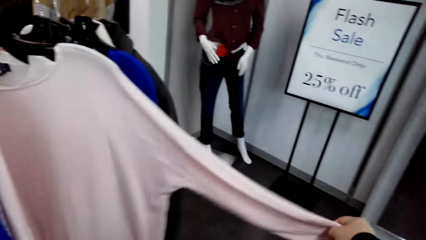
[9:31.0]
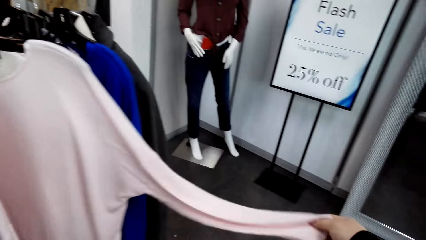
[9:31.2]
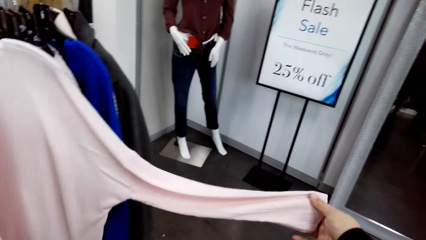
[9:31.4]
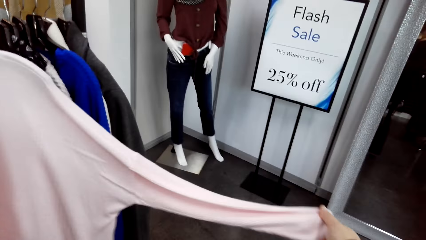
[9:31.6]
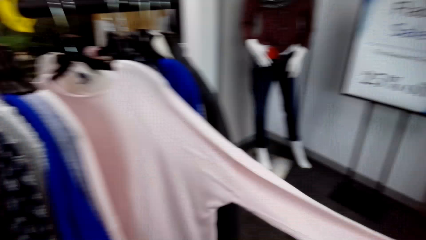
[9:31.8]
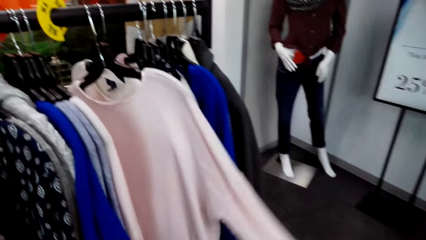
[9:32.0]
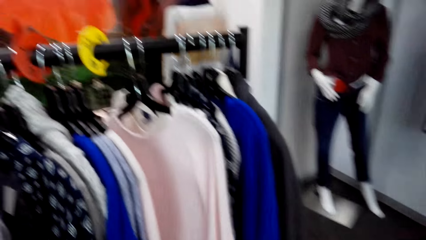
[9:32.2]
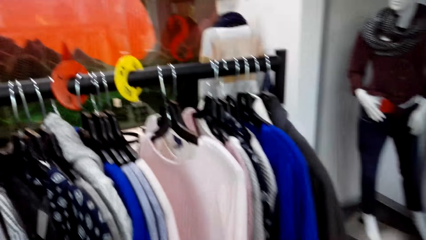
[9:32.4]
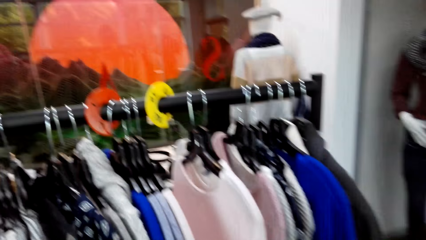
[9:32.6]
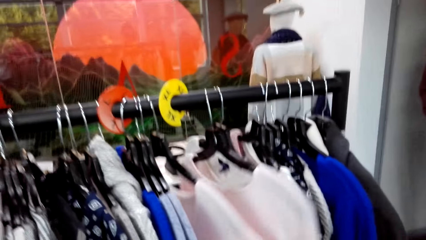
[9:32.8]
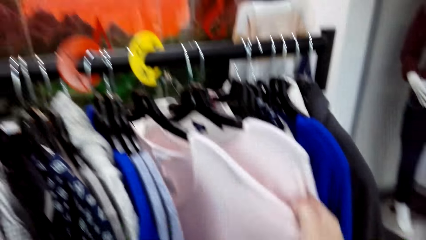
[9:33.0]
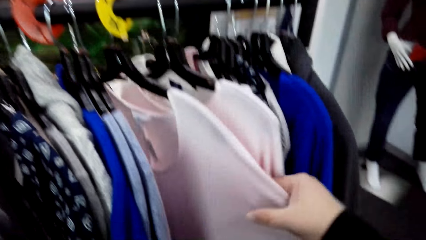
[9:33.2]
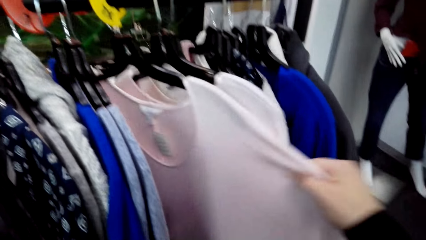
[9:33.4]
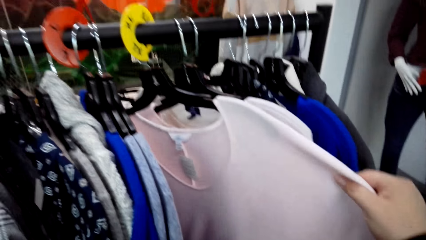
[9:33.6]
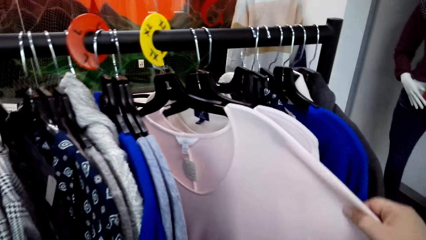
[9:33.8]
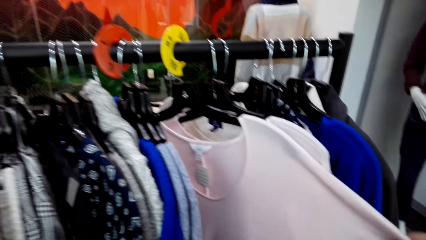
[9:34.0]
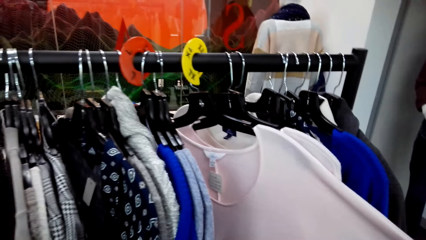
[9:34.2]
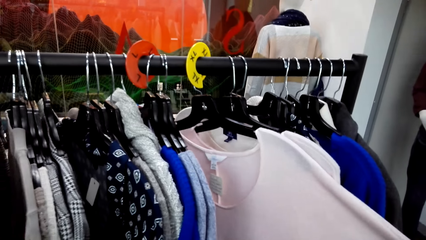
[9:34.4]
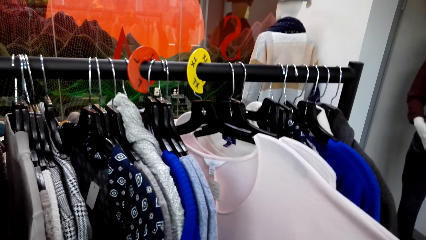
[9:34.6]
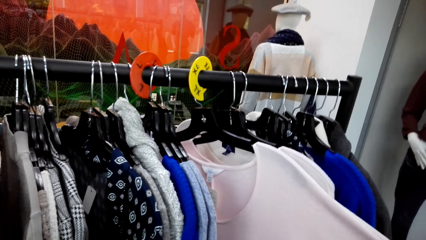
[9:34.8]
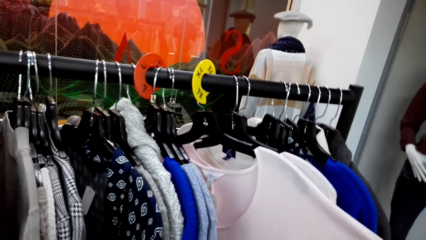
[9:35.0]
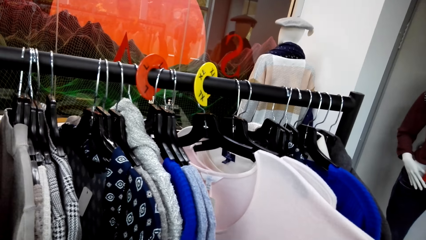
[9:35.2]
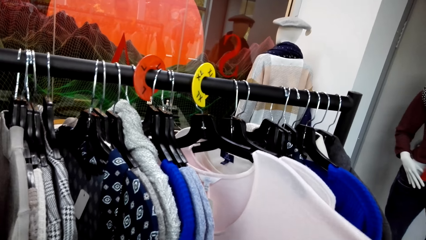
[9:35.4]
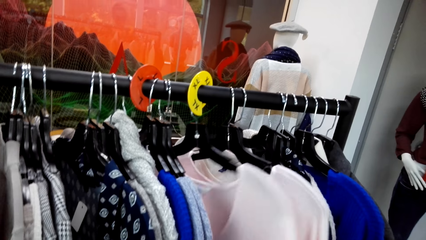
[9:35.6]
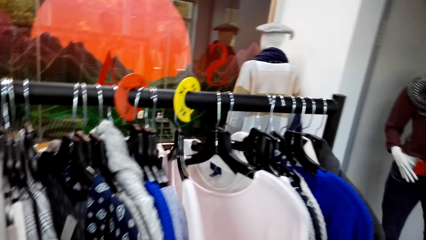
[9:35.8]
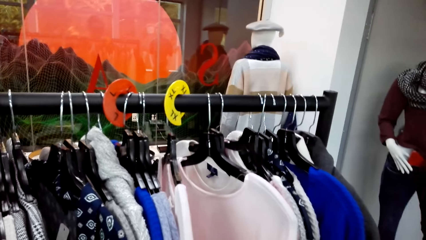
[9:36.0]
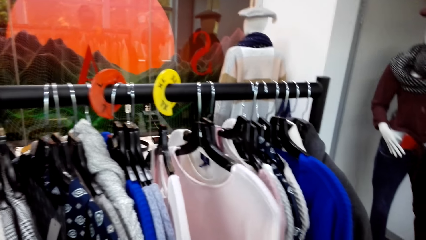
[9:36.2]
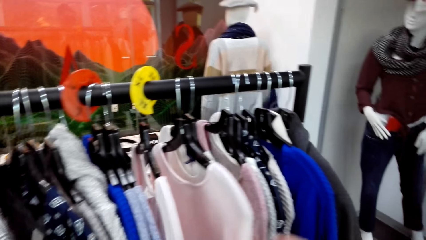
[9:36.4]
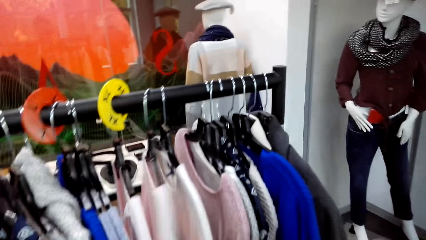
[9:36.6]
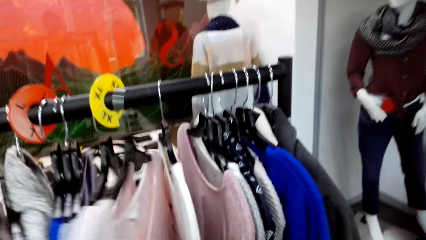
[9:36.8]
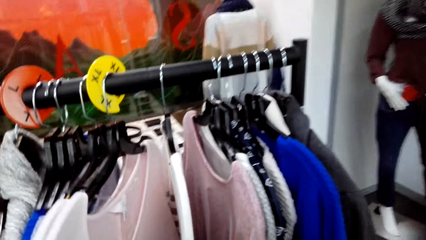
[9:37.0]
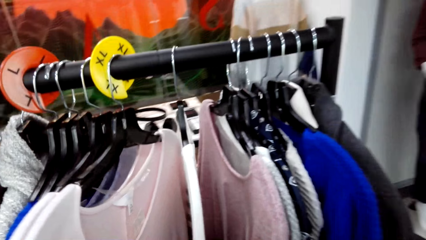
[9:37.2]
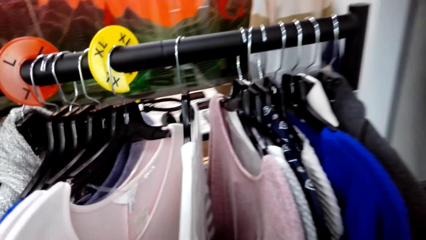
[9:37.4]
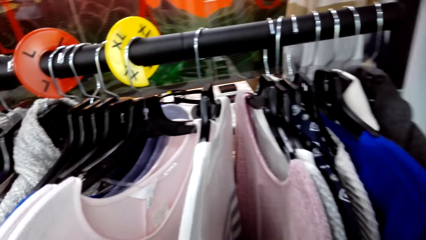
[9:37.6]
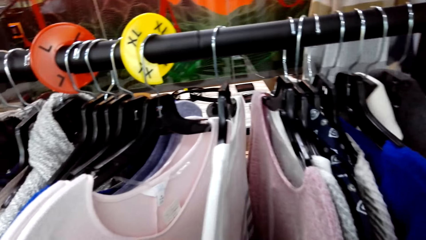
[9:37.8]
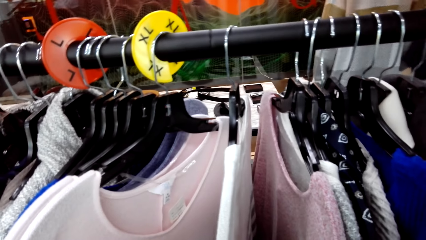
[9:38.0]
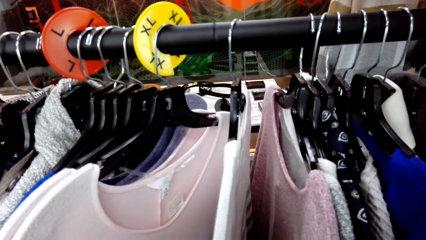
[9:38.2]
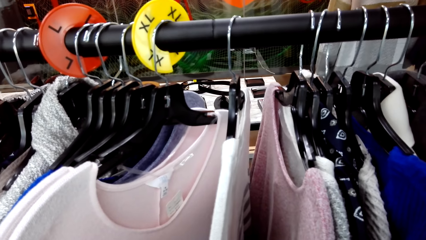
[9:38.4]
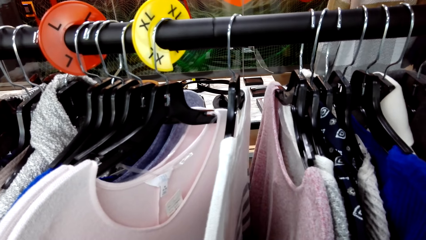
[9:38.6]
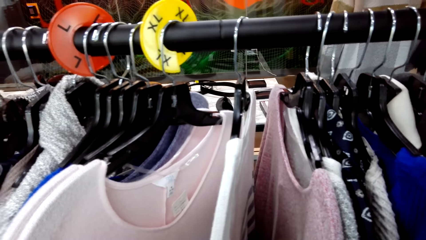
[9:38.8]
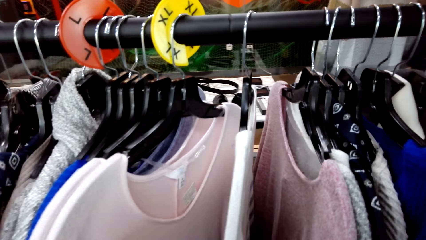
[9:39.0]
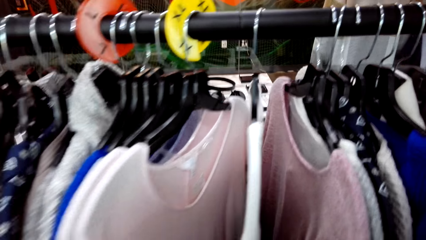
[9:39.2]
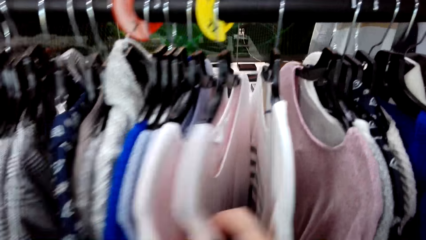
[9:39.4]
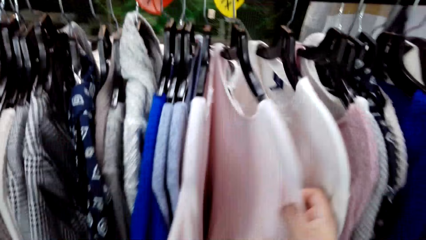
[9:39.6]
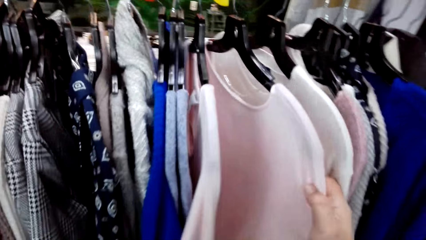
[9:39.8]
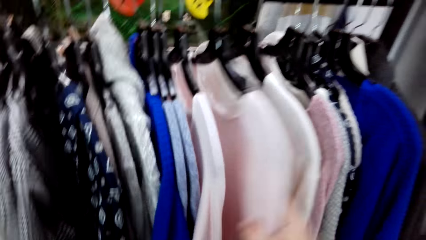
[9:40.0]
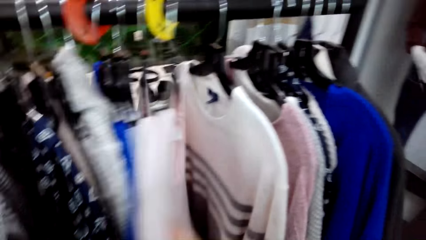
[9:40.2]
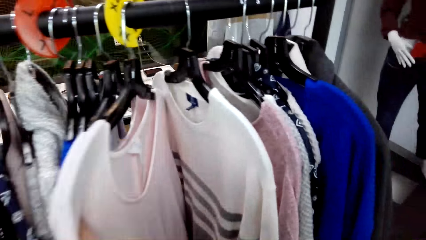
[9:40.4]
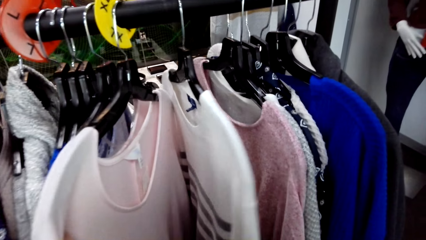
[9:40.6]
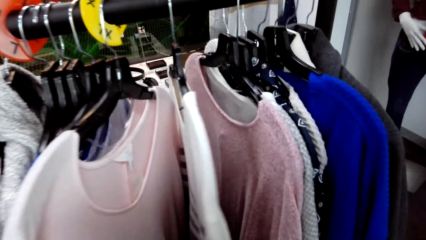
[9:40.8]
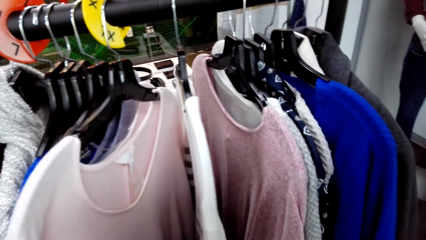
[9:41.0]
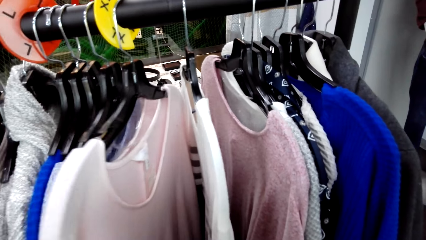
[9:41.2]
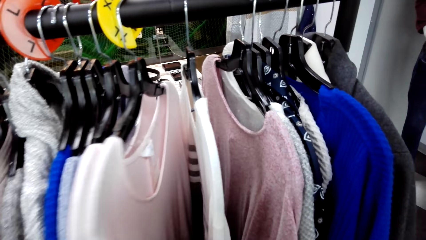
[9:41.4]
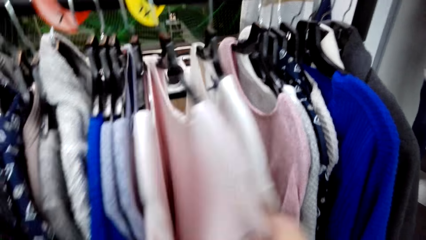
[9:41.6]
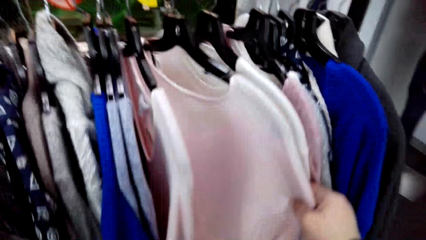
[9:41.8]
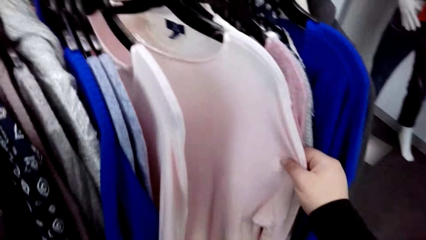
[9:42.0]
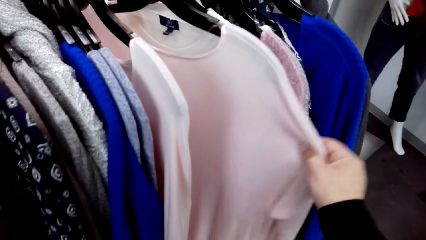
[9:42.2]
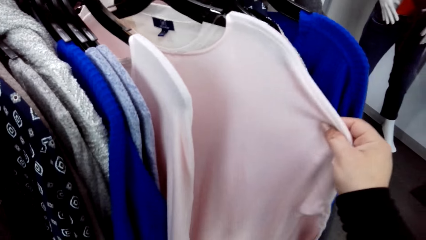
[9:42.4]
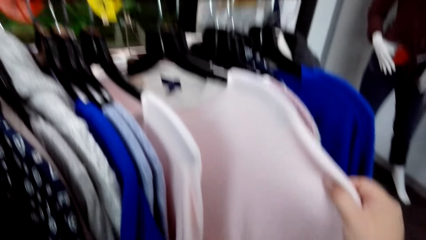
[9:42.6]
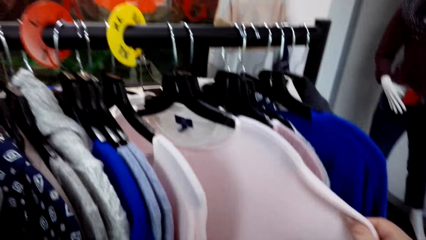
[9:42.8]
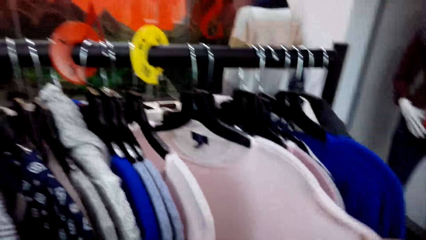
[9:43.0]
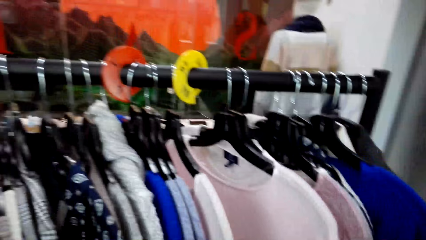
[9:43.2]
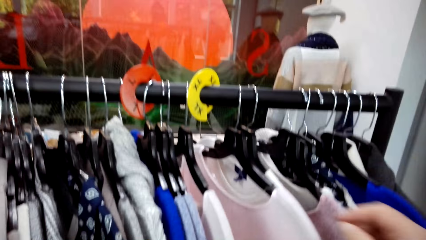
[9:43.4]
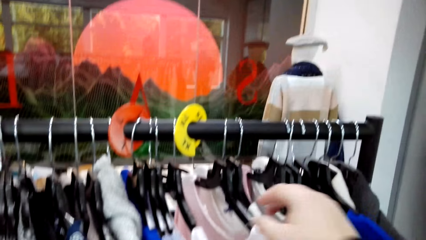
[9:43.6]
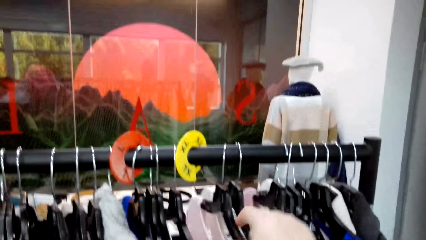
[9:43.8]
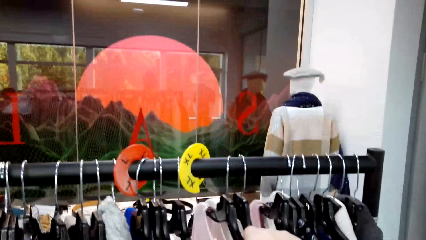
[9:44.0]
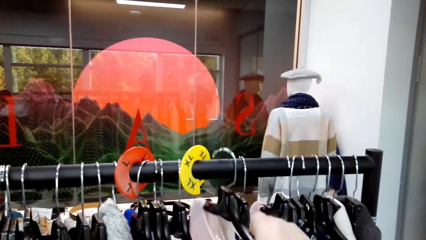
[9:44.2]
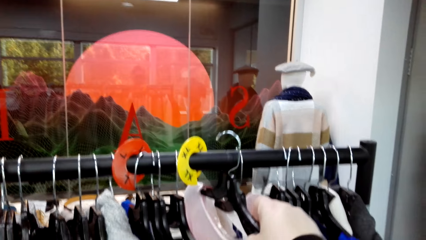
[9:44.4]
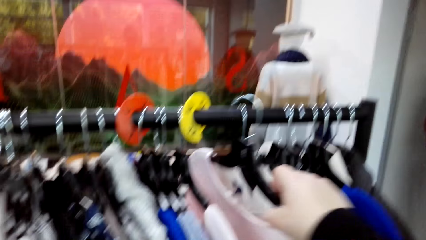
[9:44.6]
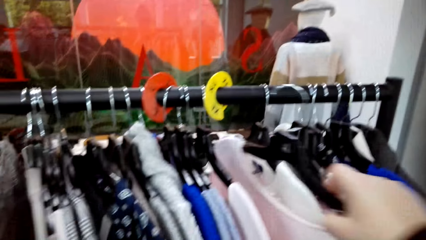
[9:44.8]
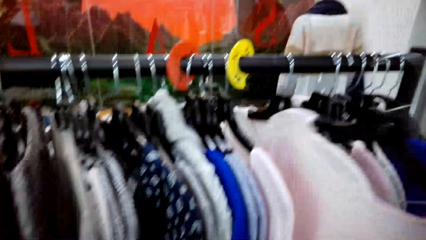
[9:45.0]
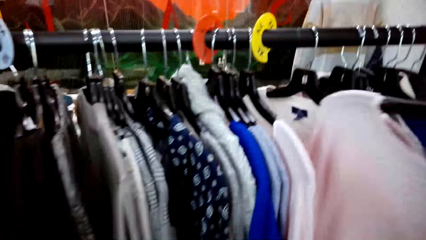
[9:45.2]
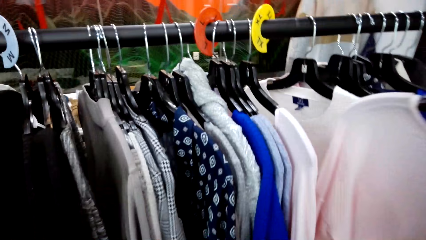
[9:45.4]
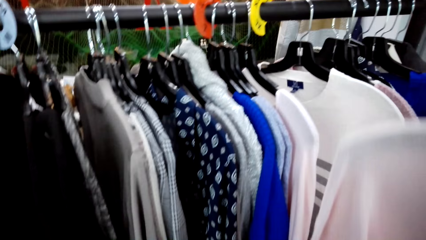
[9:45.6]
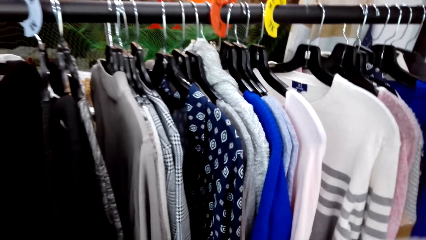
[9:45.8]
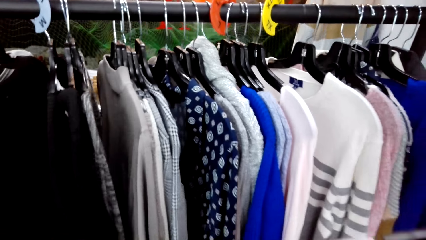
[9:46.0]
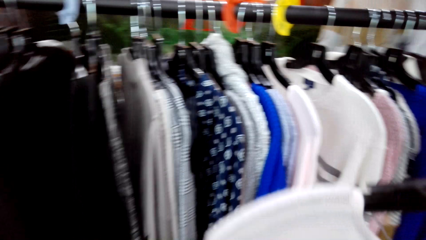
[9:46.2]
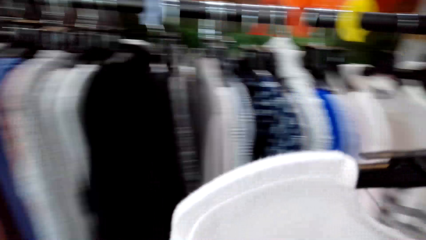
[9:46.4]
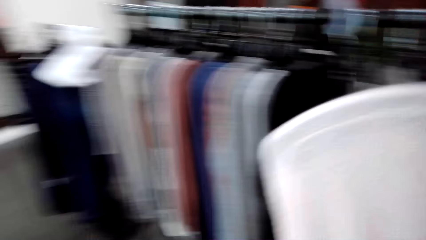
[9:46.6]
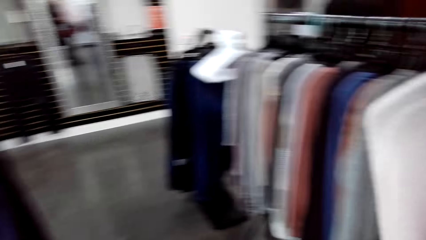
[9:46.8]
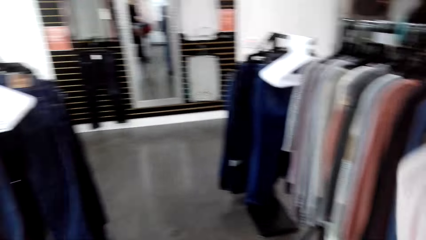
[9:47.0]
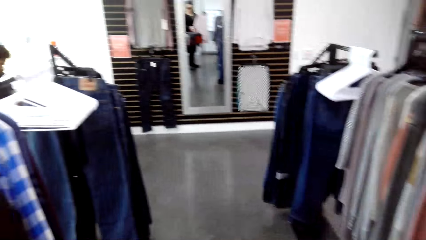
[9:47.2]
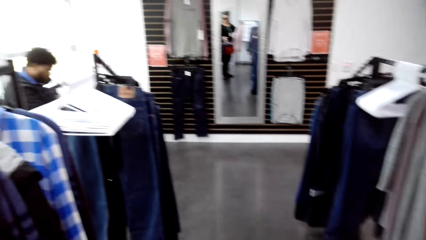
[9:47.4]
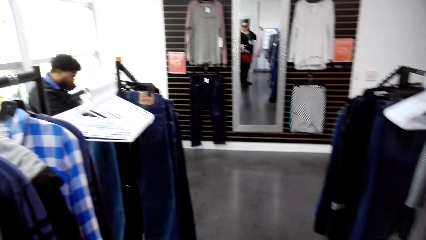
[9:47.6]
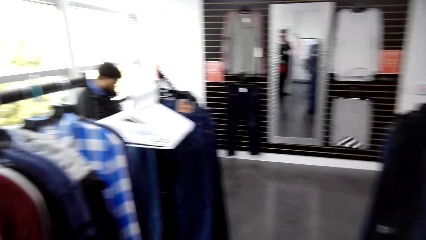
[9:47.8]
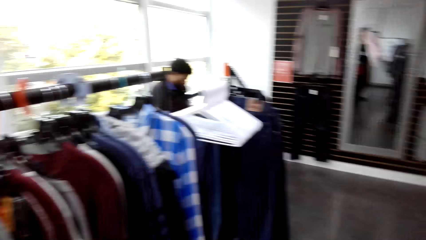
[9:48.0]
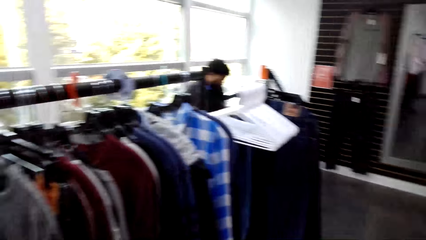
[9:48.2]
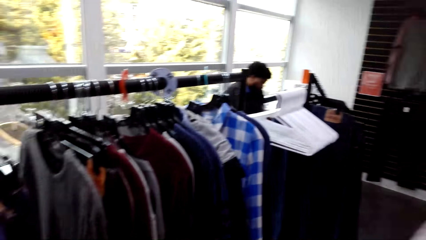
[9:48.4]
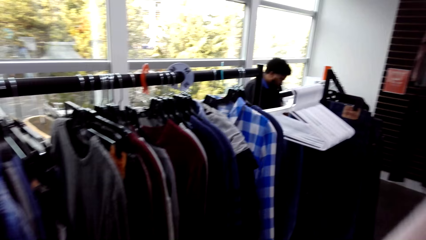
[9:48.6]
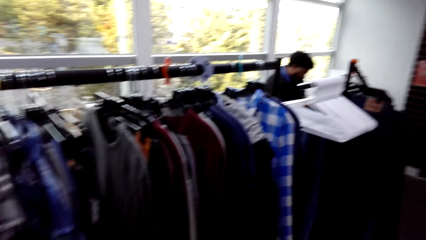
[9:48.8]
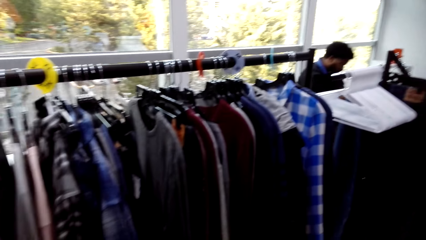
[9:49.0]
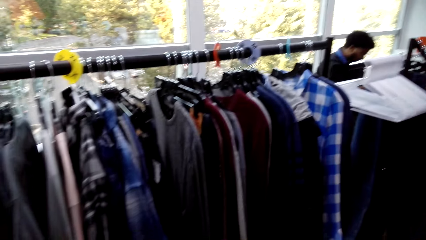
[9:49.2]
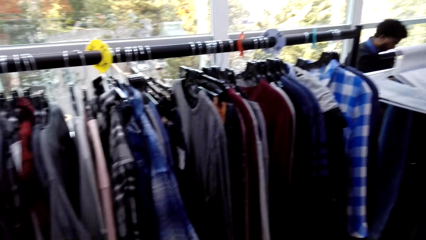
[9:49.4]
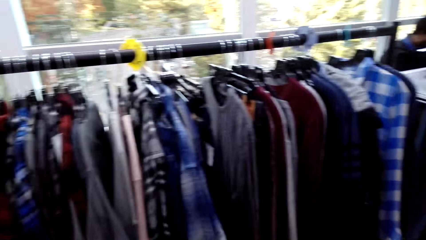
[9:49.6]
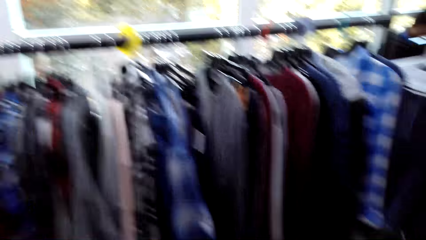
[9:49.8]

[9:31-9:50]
The camera wearer holds a cloth and removes the cloth from the clothes hanging rod. A man stands inside the clothes shop.
